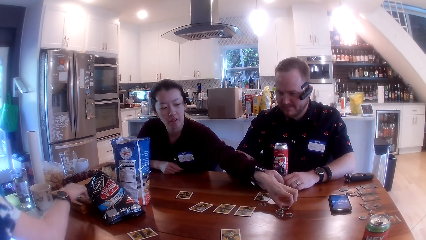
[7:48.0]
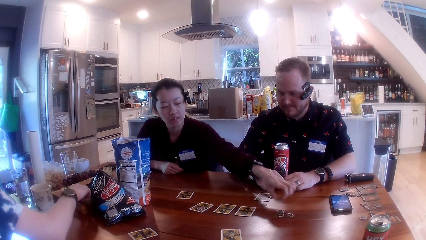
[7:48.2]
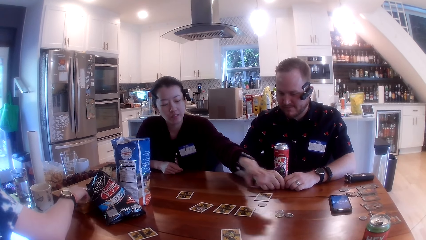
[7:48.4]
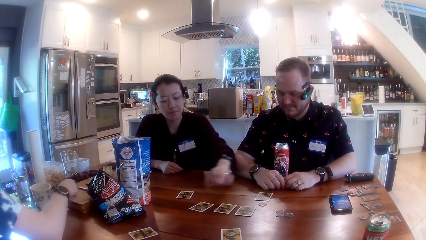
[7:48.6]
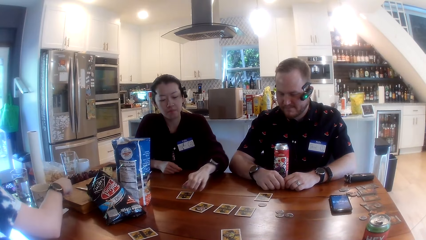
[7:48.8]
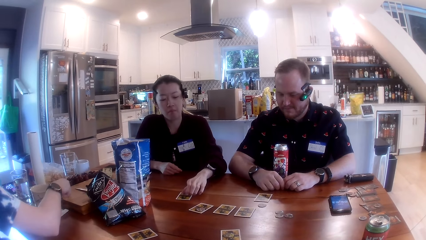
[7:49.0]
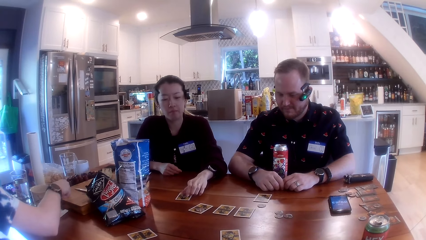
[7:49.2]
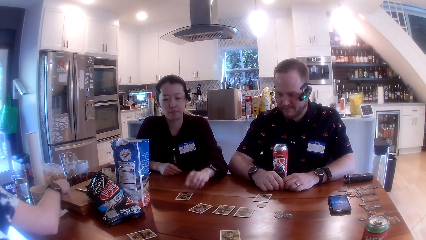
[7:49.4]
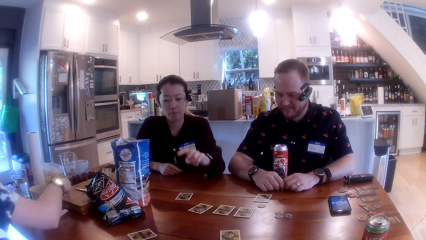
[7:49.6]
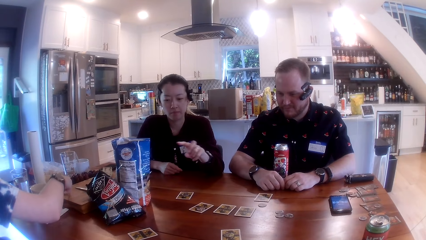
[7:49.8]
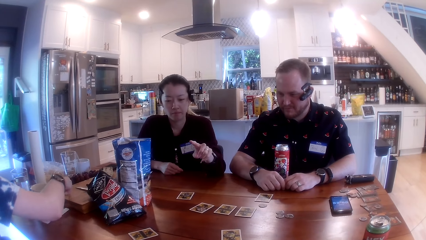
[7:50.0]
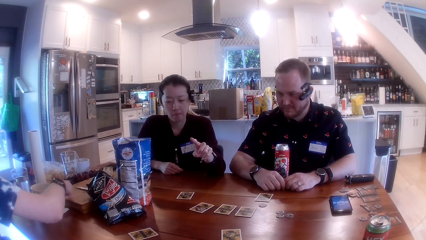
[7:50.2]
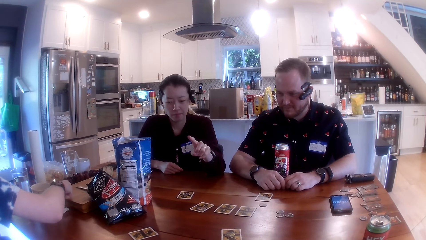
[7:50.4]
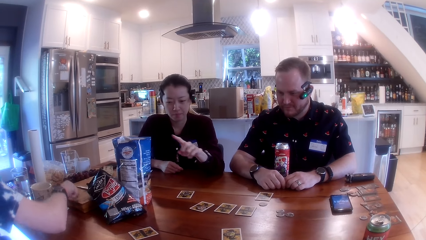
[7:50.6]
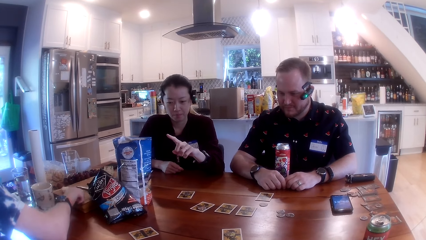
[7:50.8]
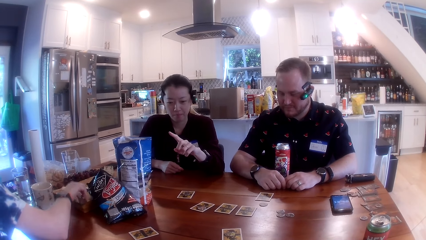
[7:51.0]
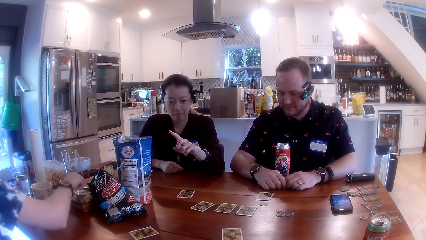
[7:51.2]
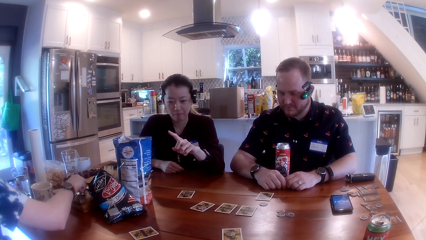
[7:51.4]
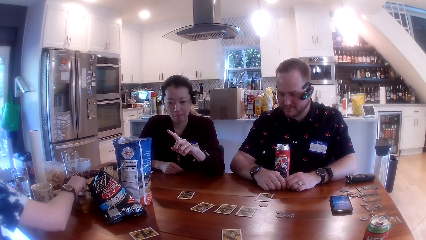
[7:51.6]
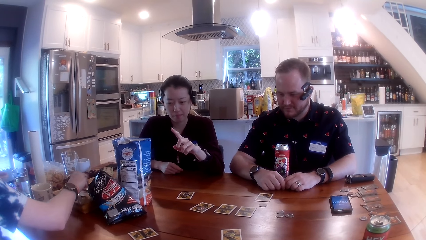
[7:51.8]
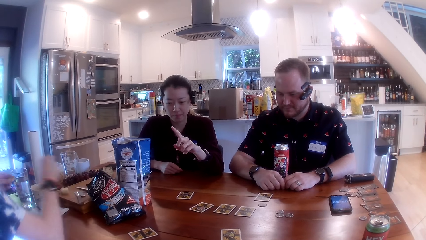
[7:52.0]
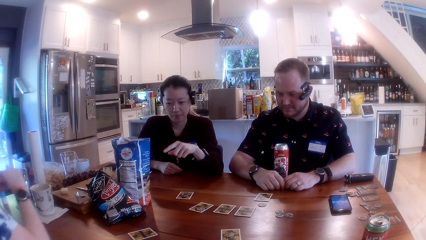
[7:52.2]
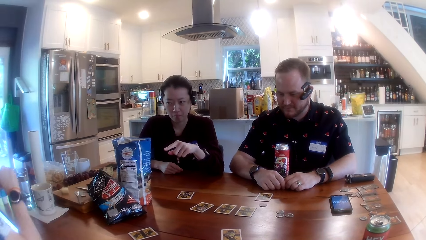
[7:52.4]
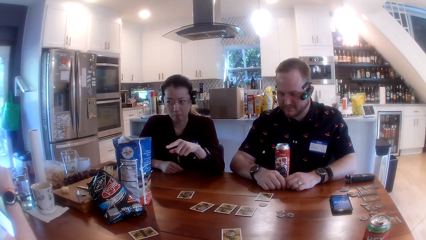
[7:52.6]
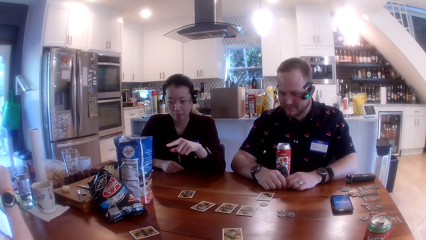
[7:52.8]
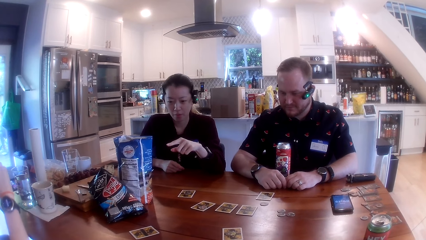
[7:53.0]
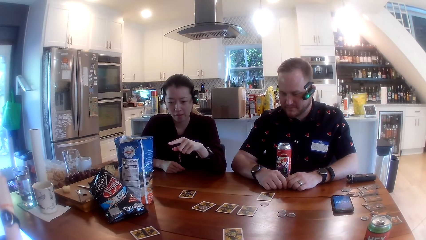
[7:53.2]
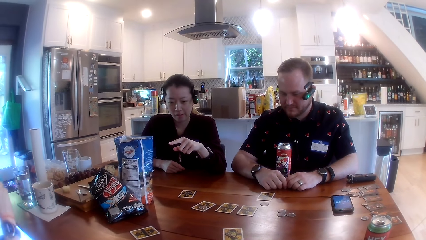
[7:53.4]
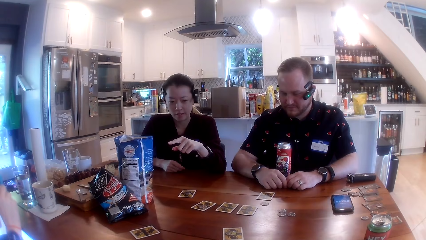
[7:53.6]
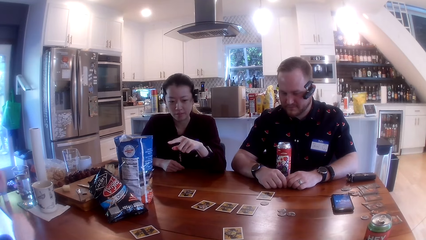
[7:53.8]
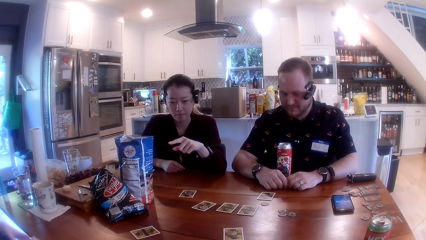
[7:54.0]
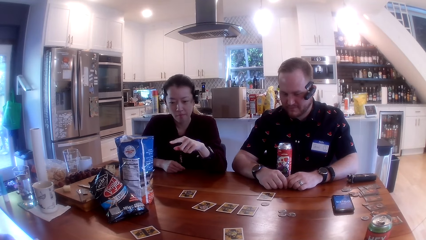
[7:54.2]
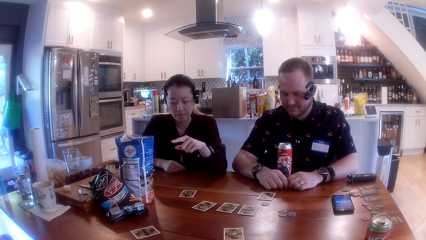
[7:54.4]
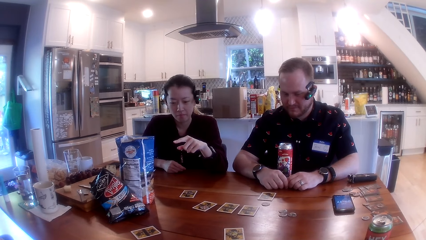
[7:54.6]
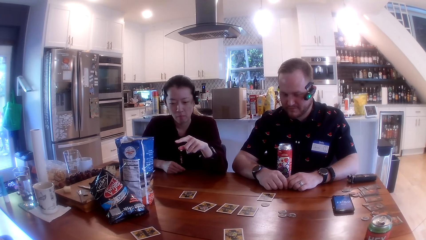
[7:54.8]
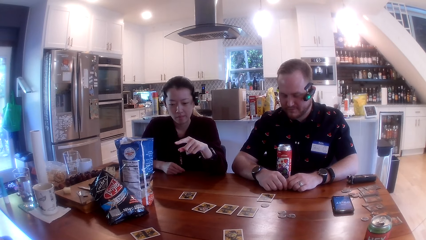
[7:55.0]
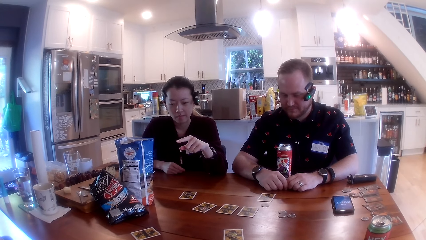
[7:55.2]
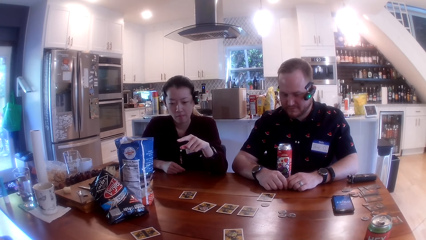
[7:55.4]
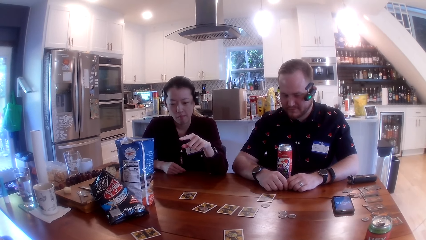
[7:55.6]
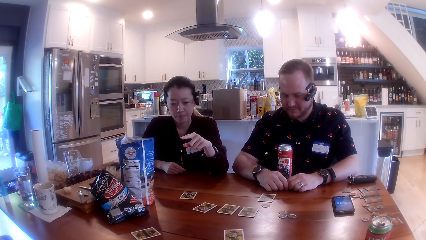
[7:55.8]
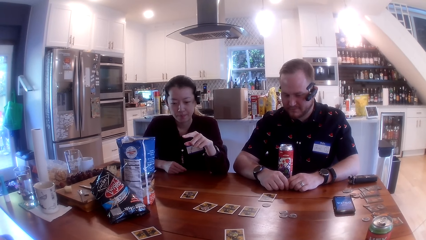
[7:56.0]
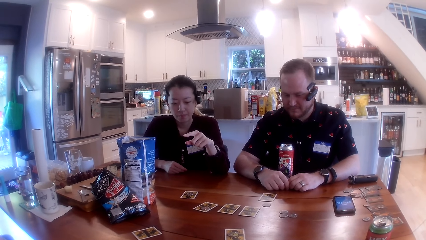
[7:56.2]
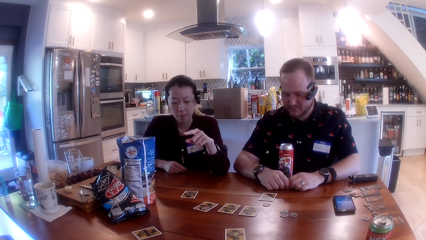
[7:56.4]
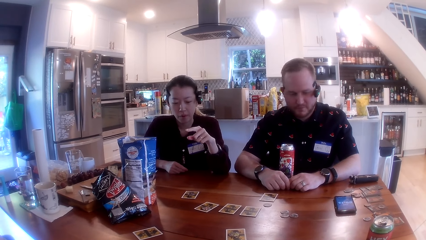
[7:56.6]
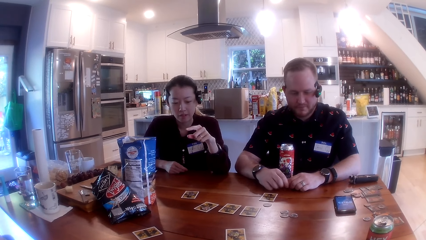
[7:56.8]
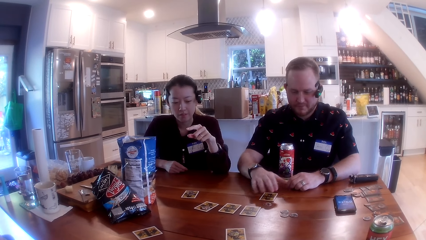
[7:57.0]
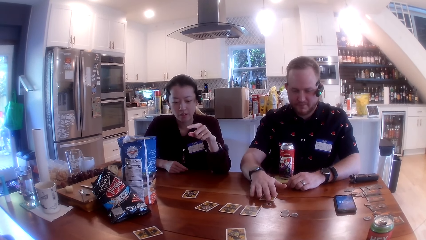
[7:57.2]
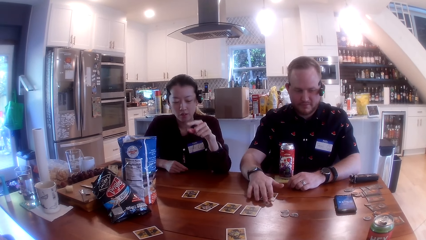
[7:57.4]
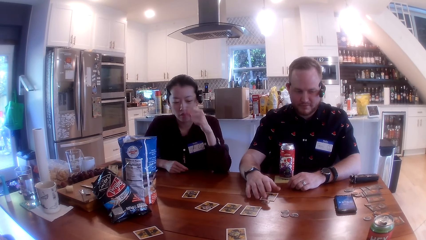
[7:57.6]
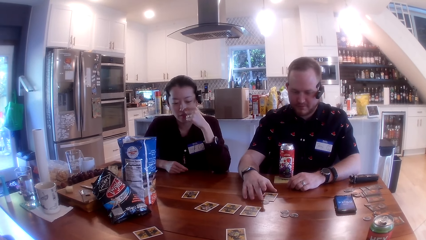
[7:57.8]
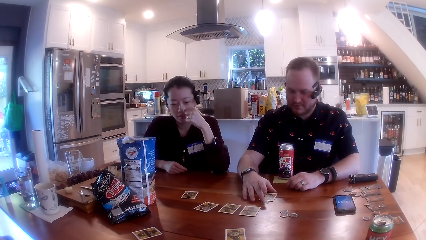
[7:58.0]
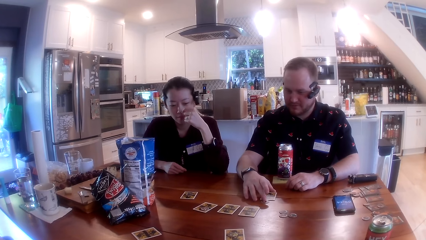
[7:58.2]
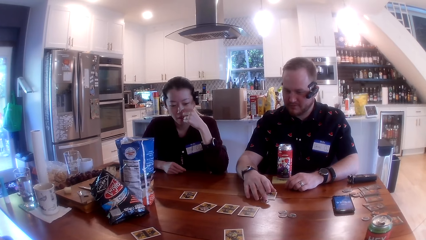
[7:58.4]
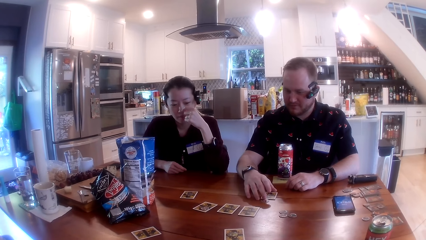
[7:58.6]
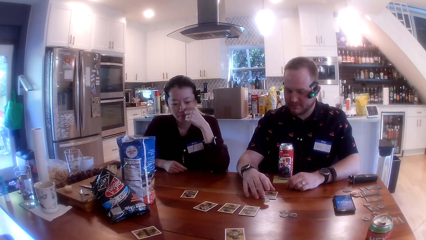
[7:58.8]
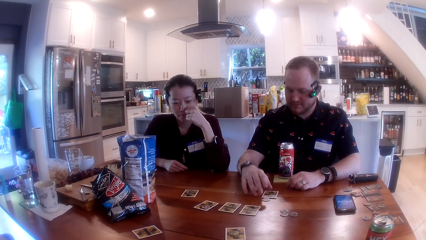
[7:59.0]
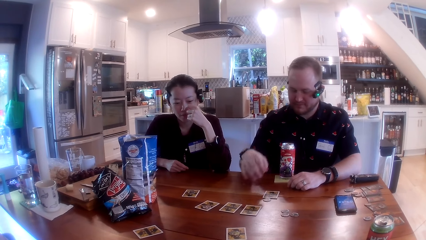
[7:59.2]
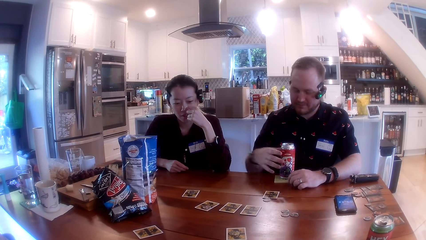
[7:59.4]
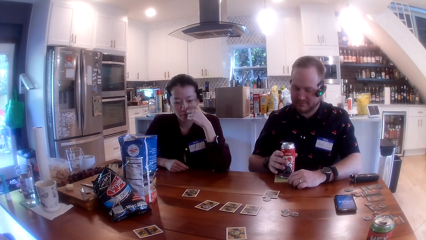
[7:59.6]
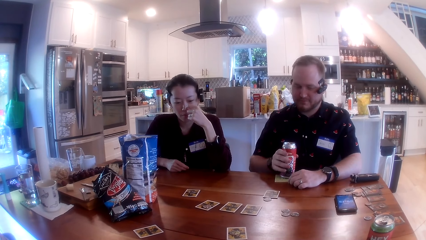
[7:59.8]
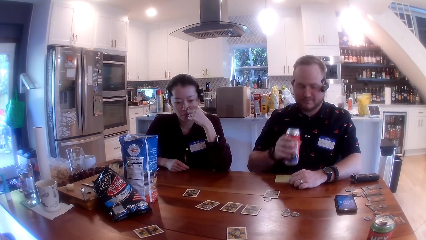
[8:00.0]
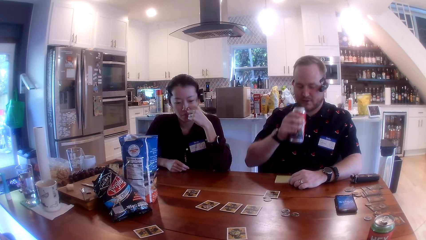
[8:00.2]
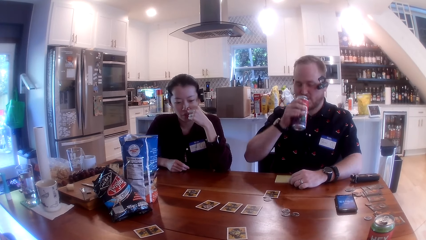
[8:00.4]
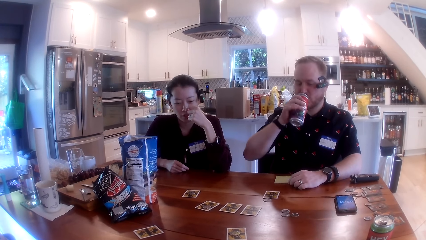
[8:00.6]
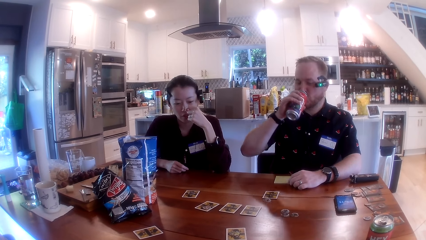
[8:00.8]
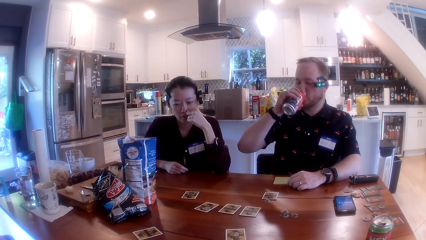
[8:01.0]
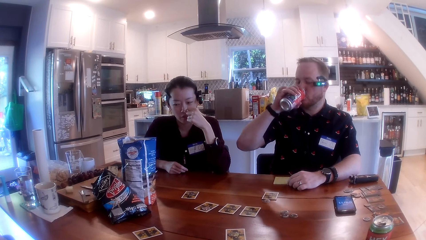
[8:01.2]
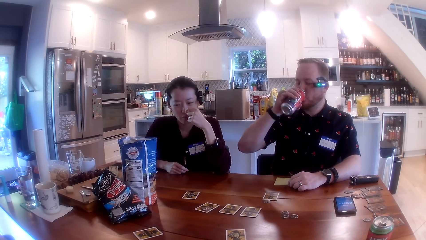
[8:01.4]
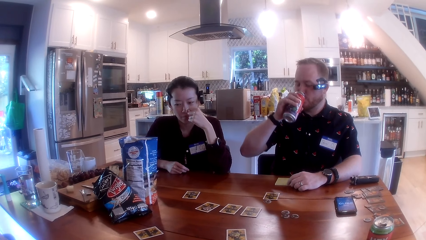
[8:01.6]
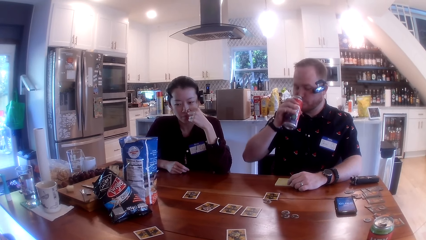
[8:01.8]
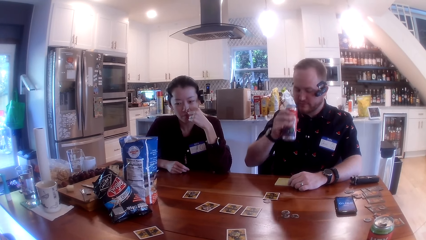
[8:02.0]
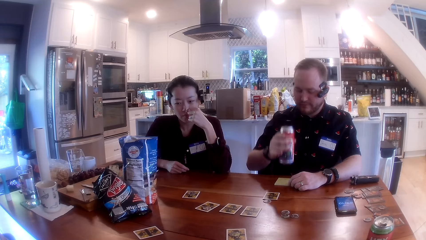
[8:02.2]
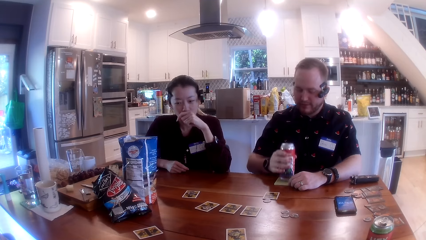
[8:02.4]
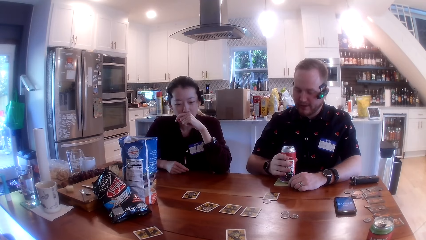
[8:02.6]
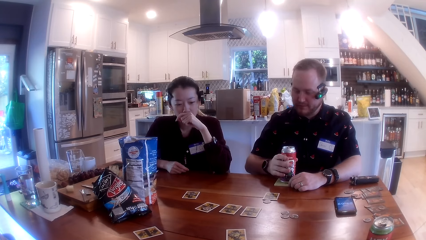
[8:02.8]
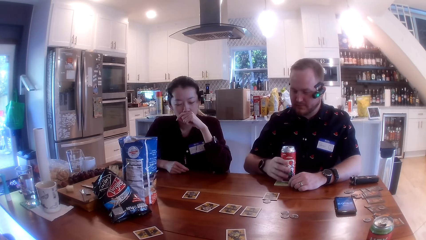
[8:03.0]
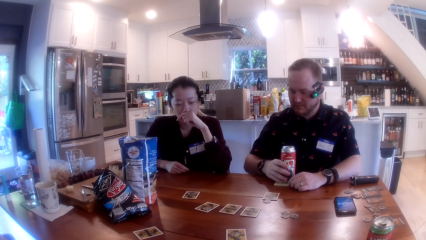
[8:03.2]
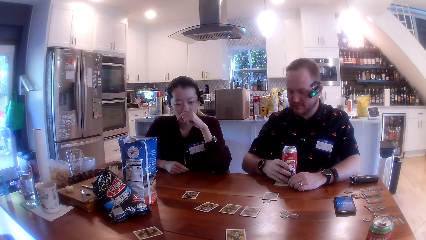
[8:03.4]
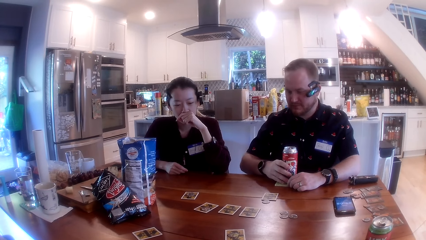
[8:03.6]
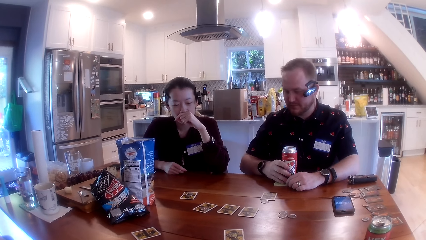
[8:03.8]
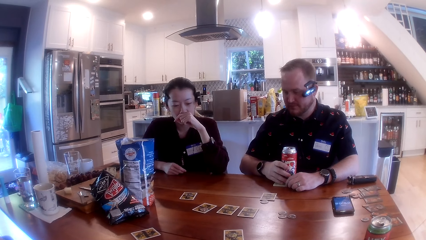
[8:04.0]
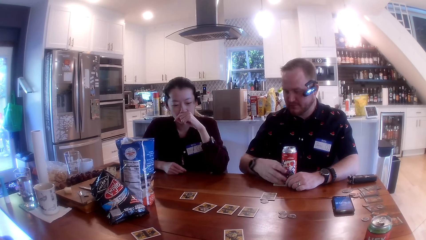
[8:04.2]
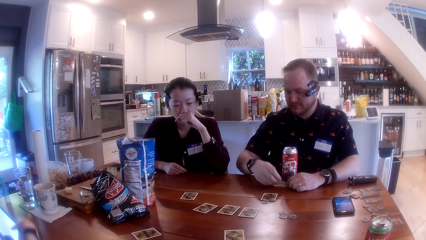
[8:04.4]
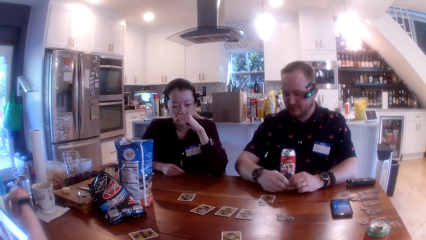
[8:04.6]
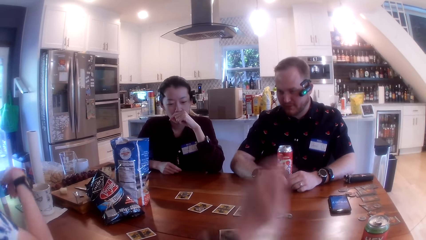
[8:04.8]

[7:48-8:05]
A woman picks up the knife on the cutting board with her right hand and cuts an apple on the cutting board with the knife in her right hand. Another woman picks a coin from the table, places the coin on a card, and moves her hand. The first woman takes a piece of the apple on the cutting board with her right hand. A man adjusts the game piece on the table with his right hand. He picks the can from the table with his right hand. He drinks juice from the can in his right hand. He drops the can on the table with his right hand.
